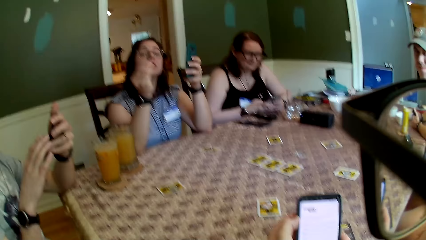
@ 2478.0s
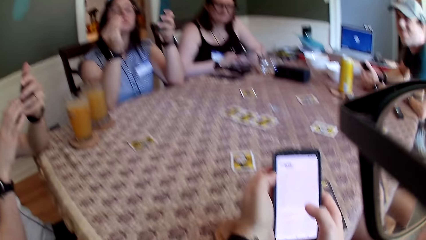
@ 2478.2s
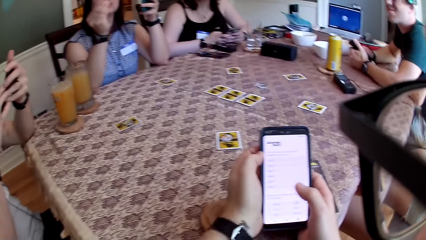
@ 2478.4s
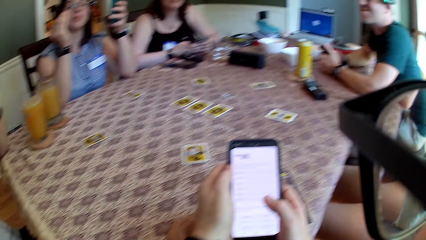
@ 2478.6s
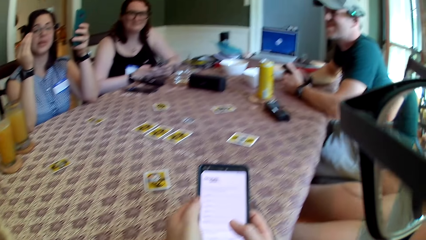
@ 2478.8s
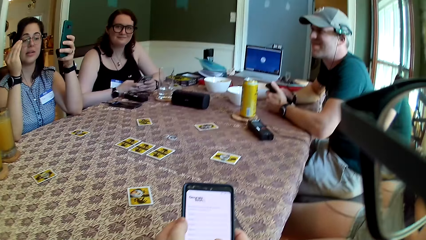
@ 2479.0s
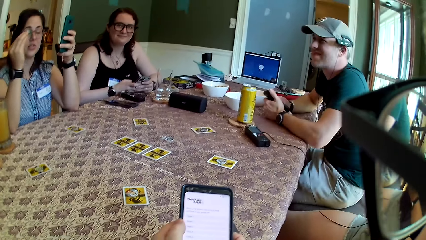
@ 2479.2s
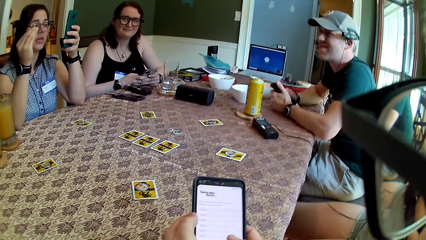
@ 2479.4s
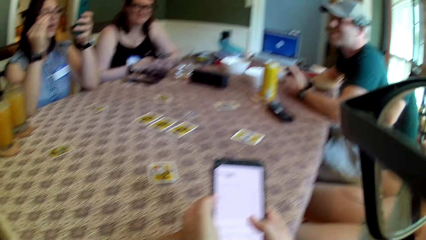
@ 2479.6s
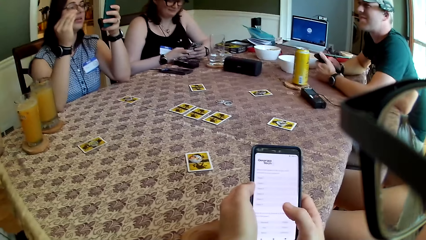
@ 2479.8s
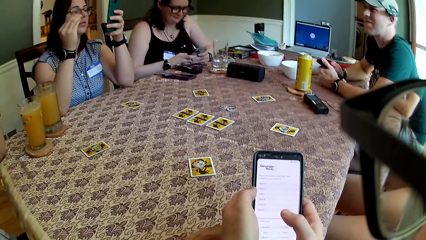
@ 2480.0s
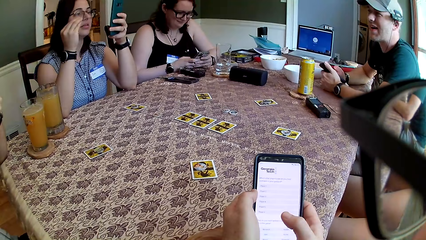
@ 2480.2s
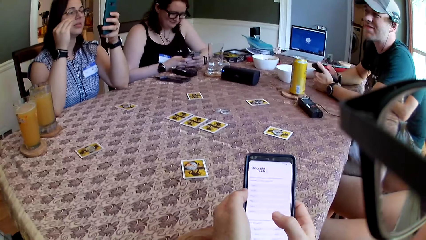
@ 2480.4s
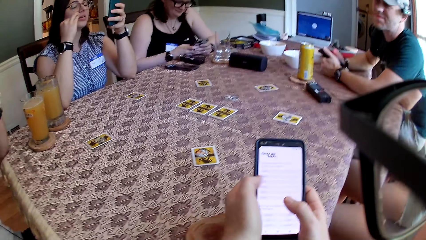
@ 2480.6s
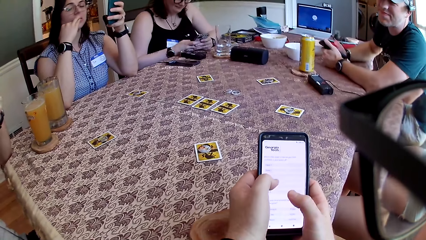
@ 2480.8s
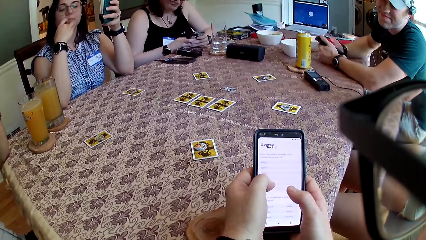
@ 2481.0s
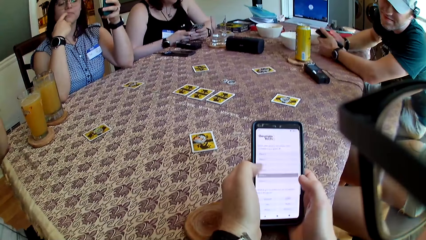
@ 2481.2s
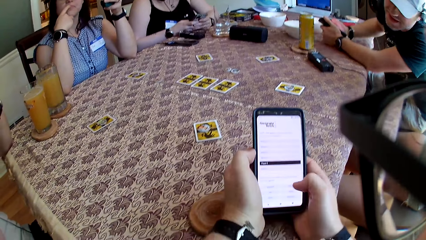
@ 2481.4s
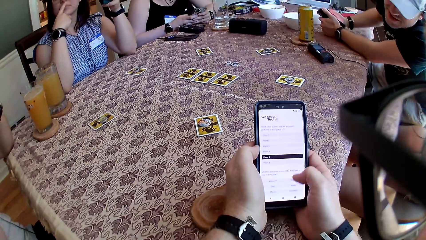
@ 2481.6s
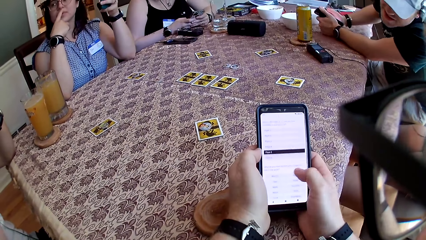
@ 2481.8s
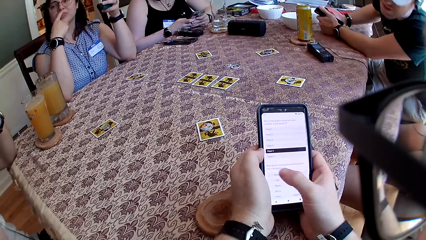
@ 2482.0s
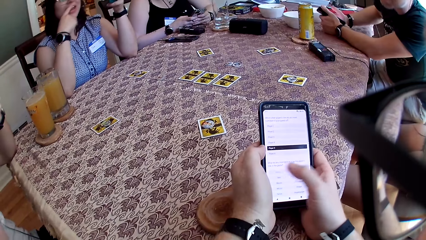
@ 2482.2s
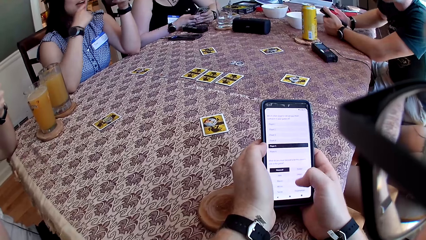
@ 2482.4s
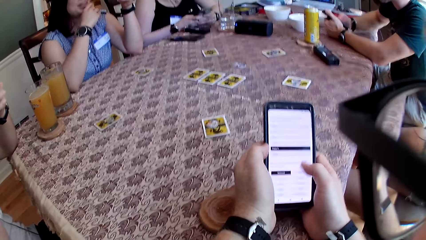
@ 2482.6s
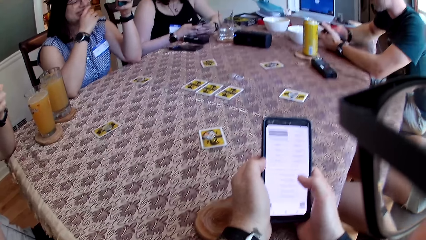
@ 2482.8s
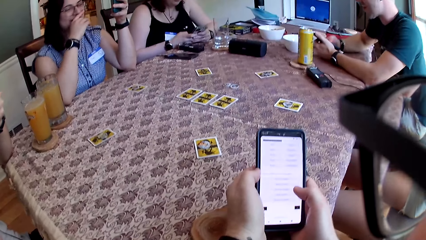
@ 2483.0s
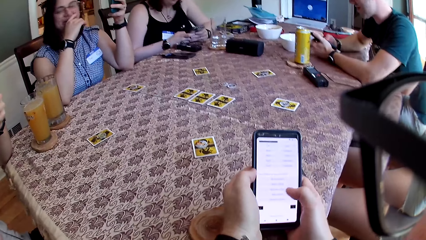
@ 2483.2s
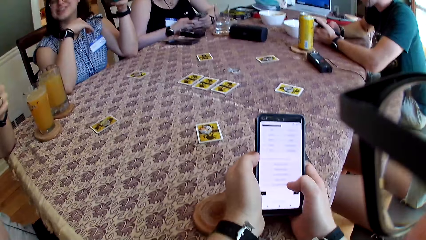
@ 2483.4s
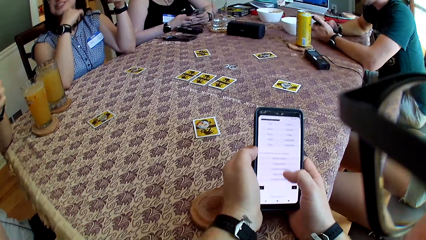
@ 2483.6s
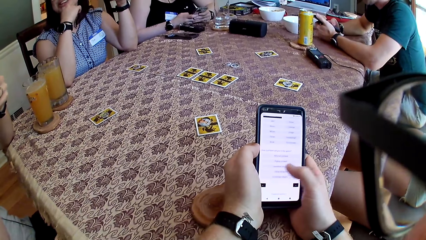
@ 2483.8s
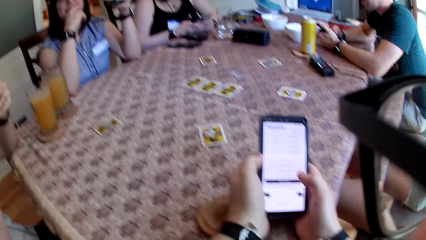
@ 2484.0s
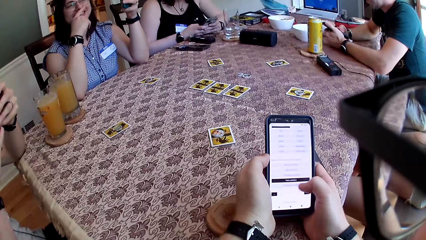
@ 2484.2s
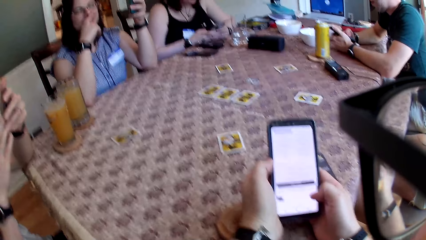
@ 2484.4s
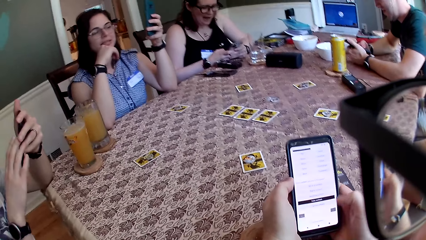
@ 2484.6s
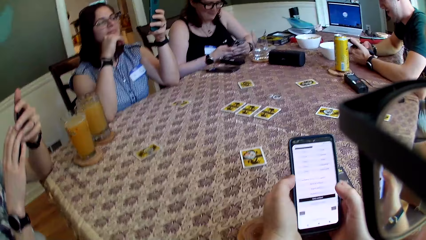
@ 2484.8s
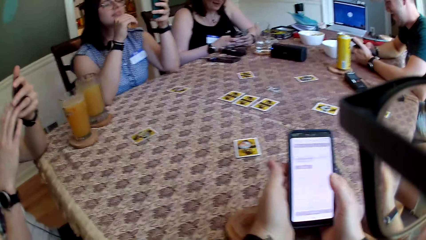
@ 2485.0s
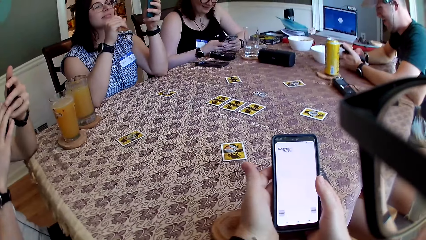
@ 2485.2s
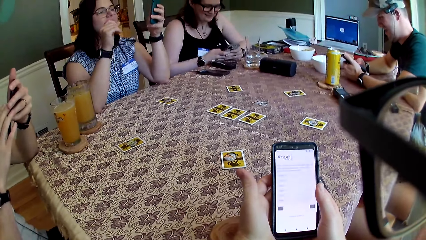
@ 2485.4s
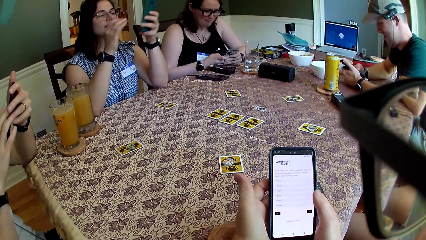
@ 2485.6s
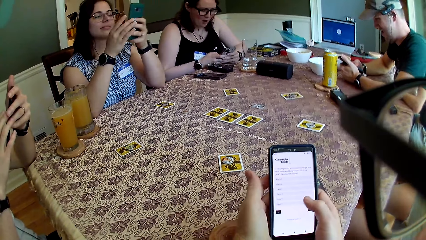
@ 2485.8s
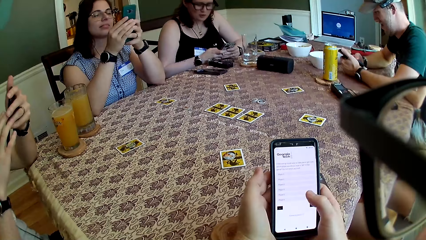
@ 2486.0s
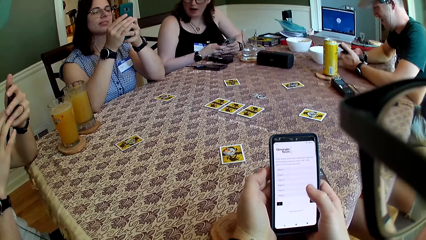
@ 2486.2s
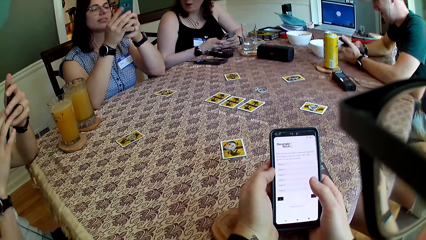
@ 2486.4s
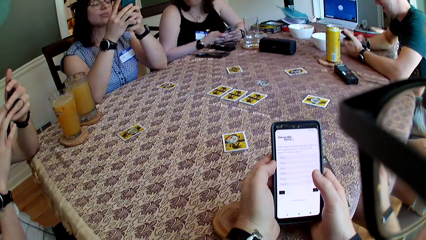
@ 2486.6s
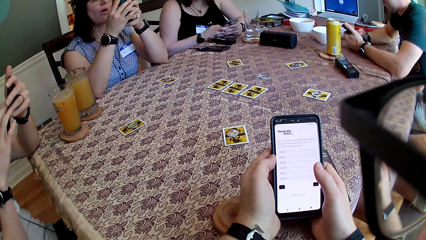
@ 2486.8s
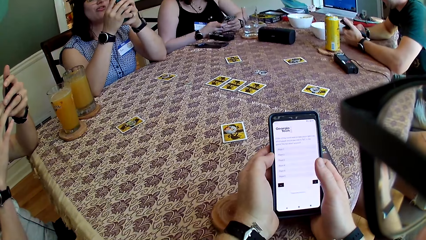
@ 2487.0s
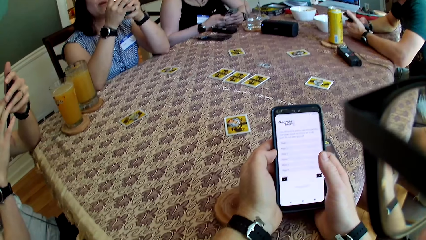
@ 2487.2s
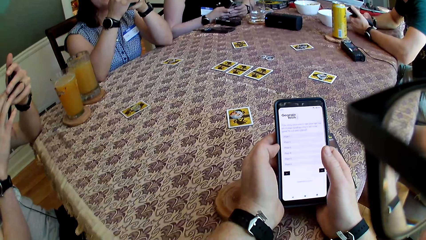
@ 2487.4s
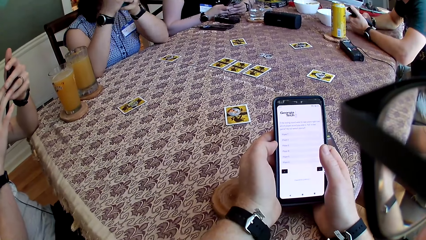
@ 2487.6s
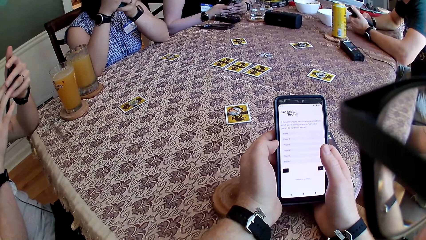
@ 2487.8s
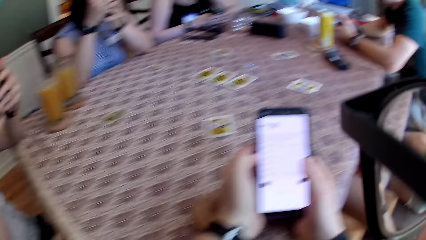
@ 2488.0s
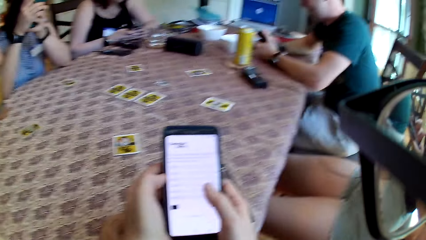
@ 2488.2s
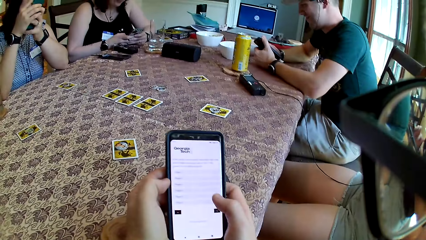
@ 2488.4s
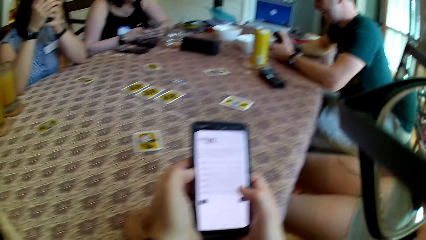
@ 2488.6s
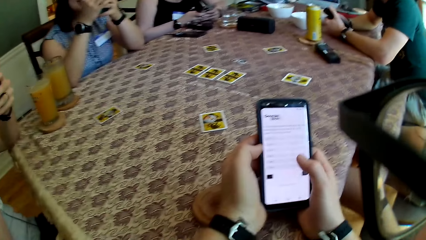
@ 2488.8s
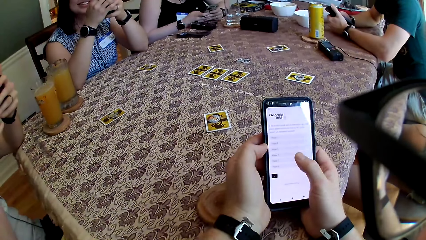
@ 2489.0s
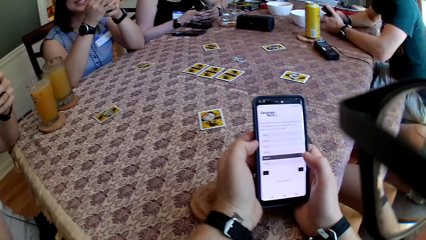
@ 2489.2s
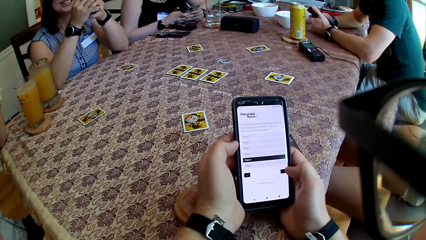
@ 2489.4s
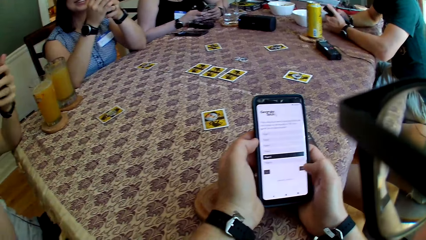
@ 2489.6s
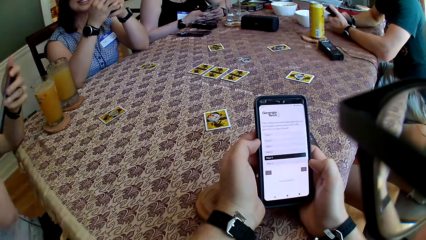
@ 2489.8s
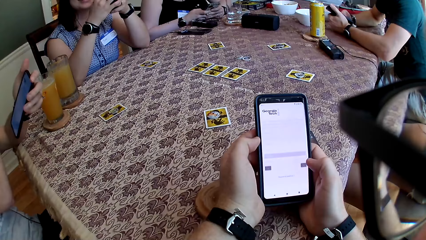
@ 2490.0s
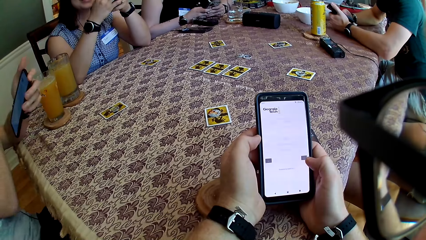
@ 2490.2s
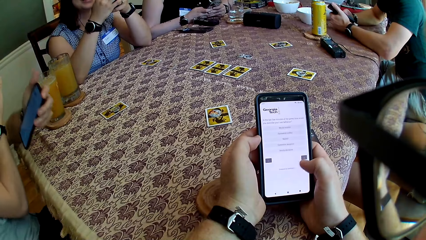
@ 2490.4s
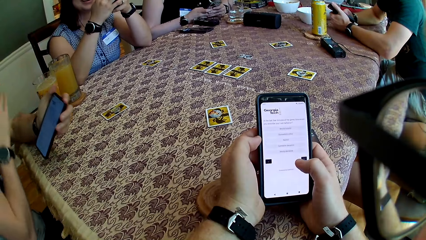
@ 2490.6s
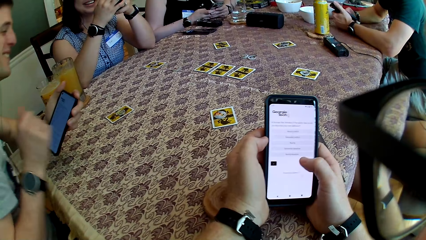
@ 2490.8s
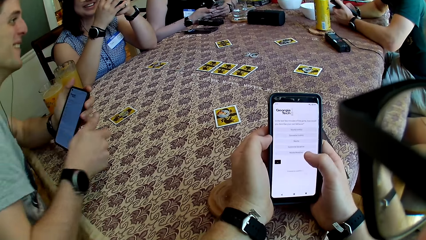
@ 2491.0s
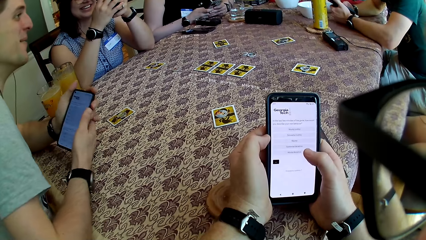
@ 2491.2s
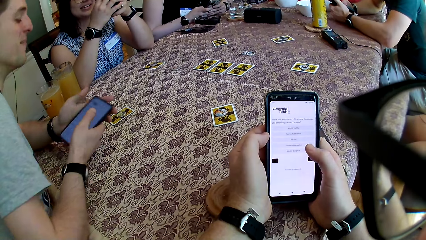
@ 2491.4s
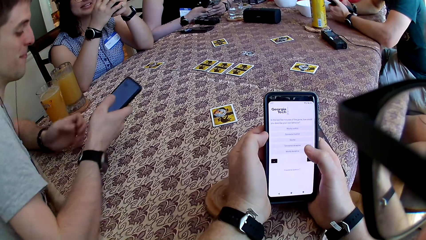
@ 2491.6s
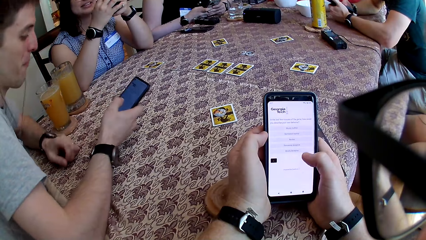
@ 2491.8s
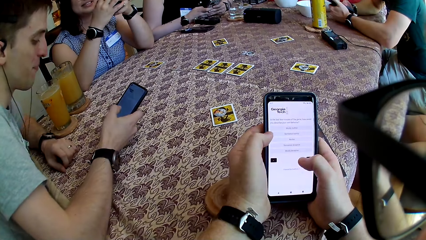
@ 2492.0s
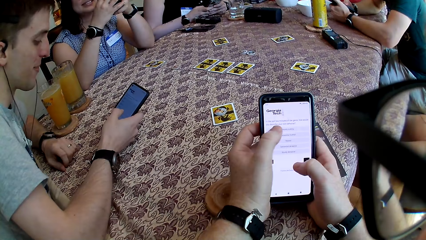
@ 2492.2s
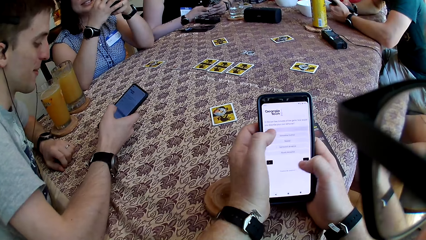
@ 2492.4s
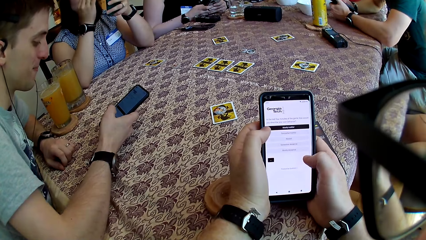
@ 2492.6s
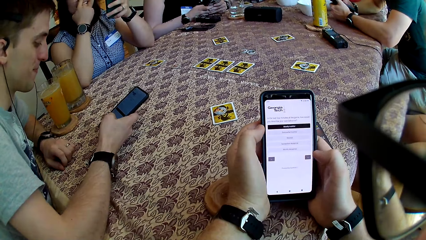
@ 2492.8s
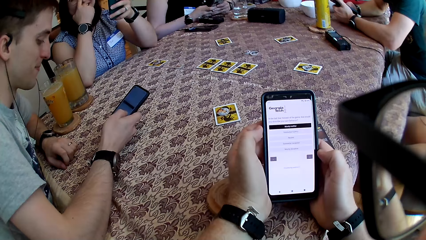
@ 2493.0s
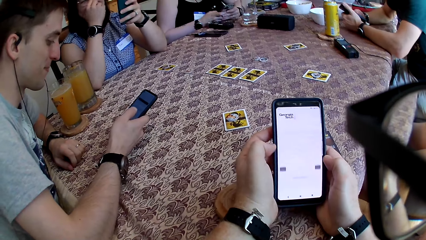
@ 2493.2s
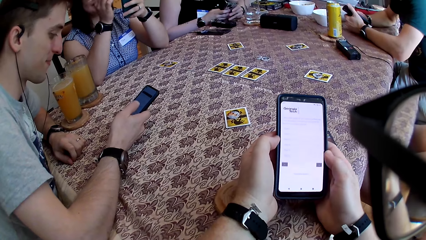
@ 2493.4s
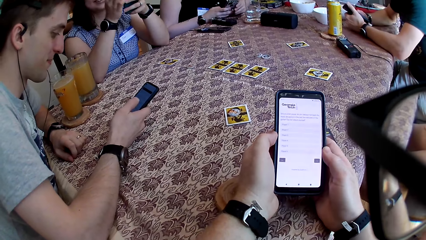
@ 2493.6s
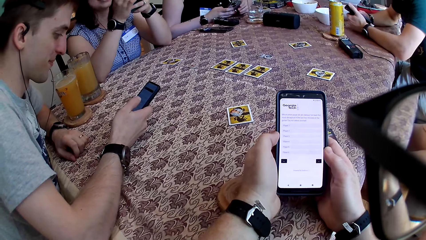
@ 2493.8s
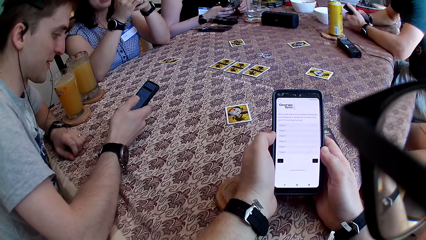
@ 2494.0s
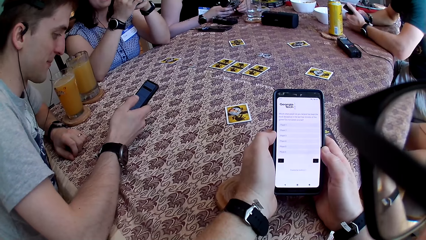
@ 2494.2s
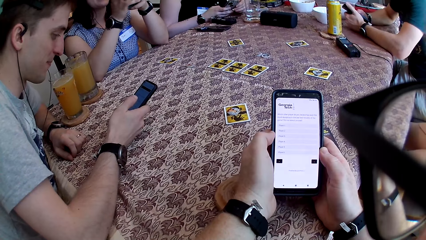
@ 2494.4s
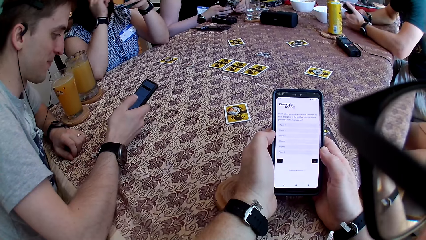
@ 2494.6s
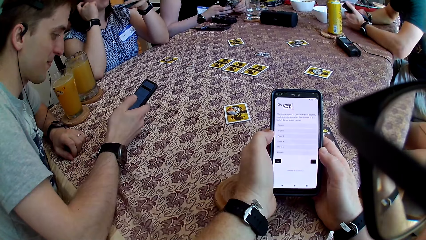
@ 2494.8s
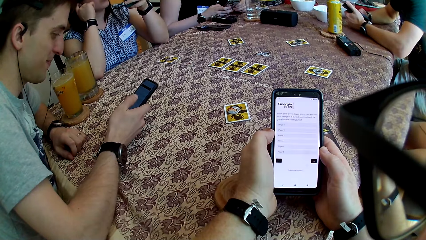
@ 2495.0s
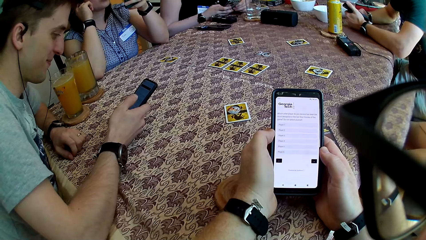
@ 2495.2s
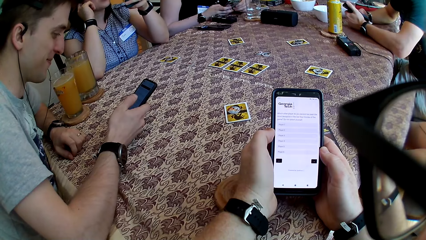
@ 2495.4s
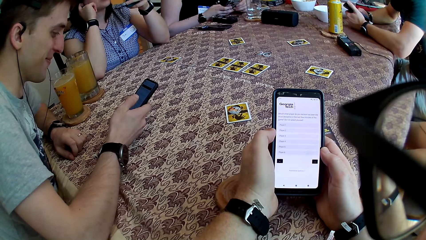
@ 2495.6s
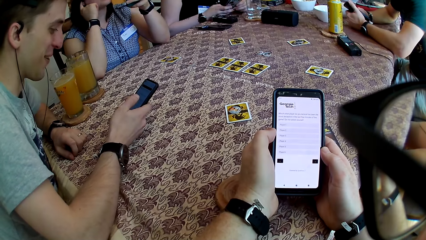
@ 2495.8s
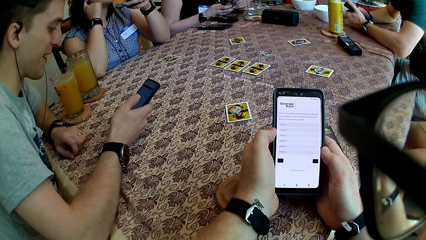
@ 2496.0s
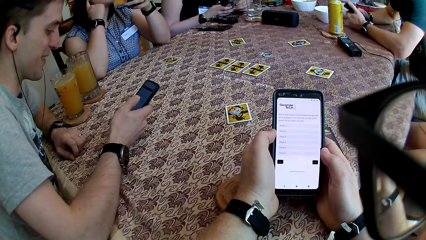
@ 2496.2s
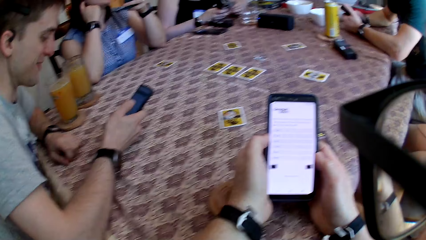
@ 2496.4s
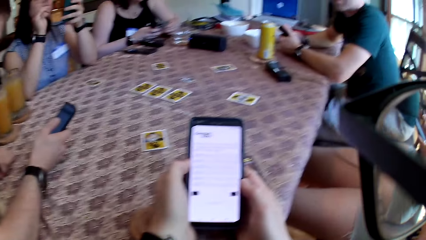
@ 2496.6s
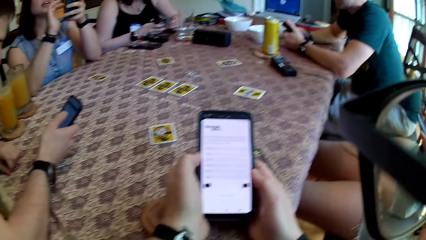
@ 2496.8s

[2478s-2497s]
The man converses with another man. The other man puts both of his hands on the table.
